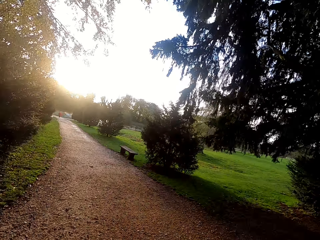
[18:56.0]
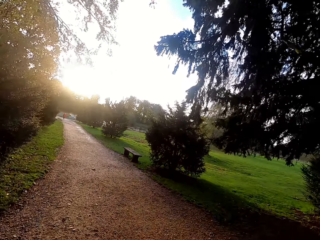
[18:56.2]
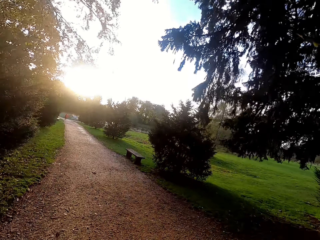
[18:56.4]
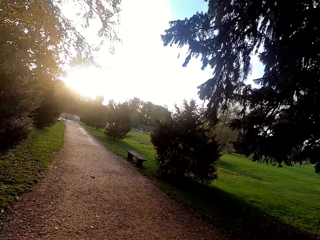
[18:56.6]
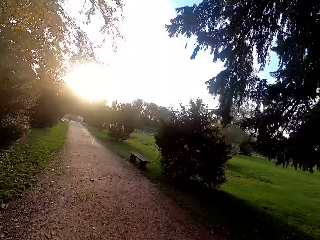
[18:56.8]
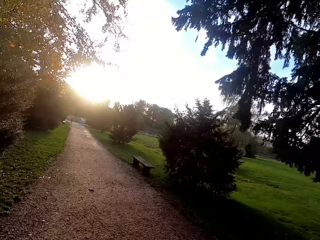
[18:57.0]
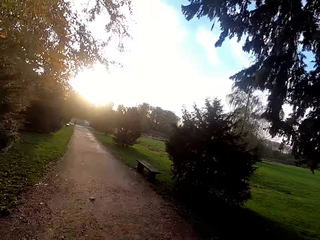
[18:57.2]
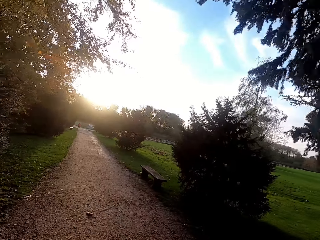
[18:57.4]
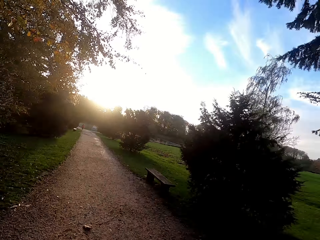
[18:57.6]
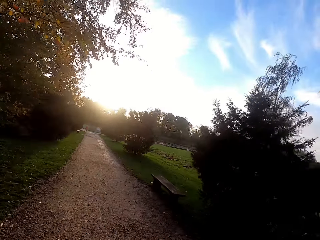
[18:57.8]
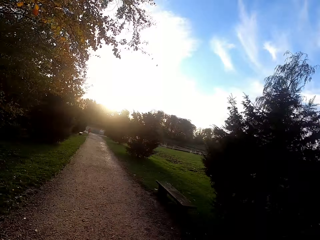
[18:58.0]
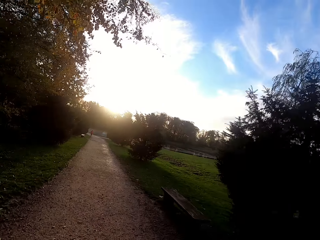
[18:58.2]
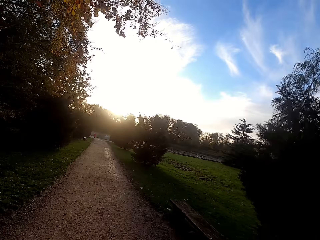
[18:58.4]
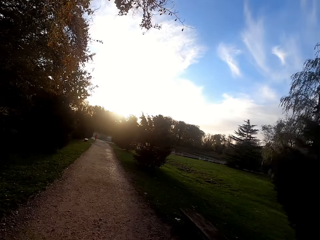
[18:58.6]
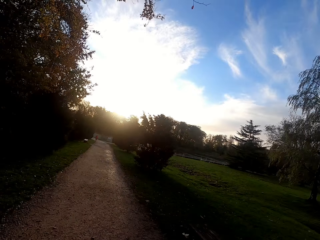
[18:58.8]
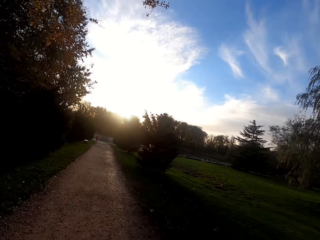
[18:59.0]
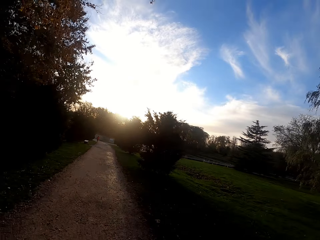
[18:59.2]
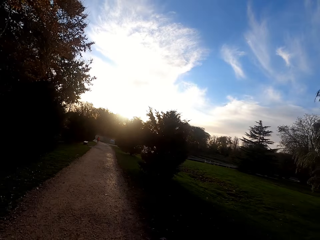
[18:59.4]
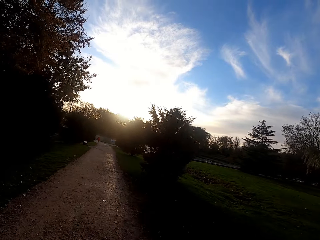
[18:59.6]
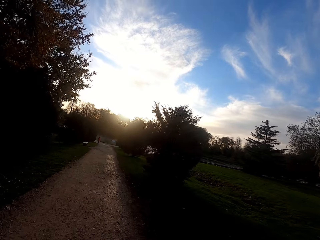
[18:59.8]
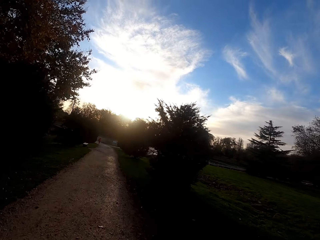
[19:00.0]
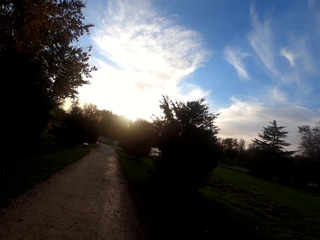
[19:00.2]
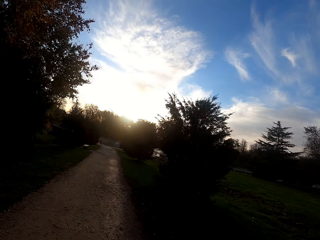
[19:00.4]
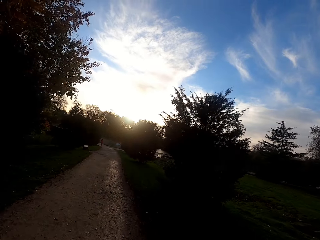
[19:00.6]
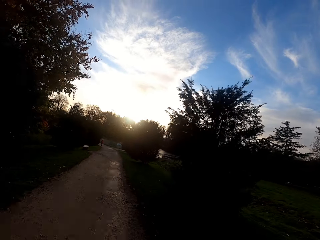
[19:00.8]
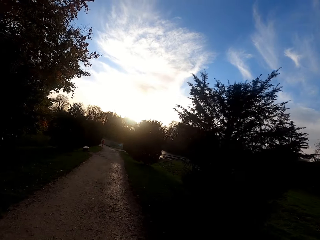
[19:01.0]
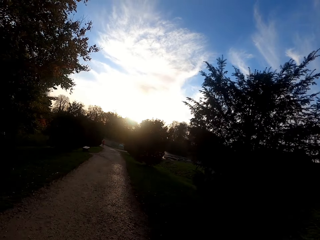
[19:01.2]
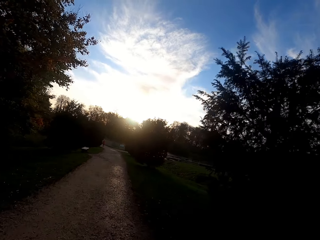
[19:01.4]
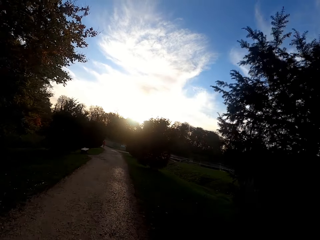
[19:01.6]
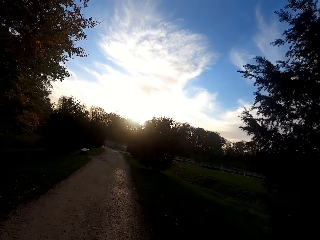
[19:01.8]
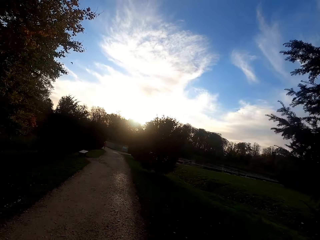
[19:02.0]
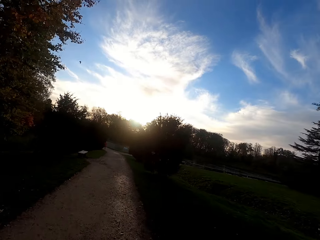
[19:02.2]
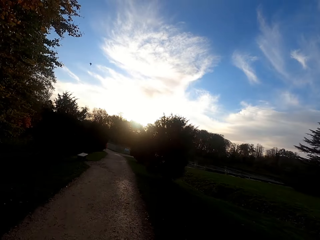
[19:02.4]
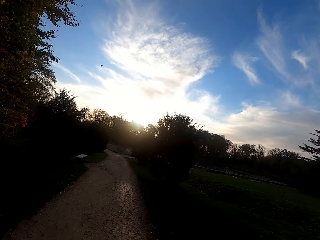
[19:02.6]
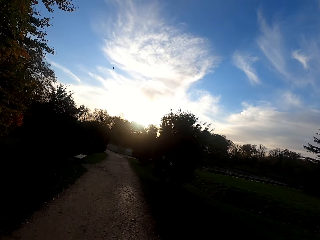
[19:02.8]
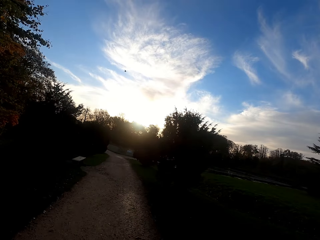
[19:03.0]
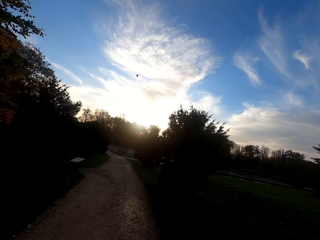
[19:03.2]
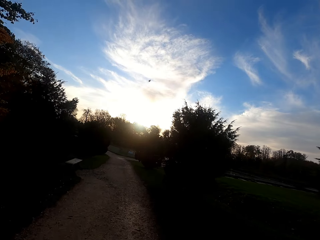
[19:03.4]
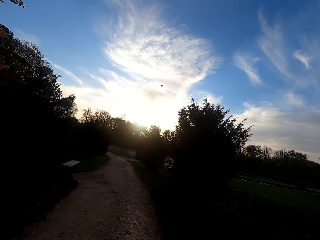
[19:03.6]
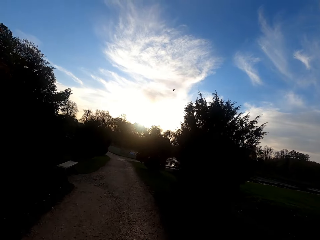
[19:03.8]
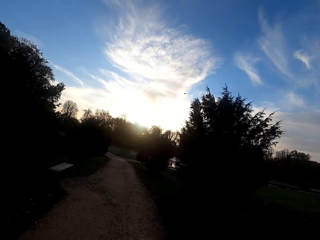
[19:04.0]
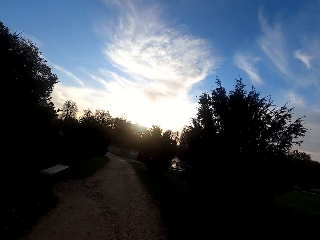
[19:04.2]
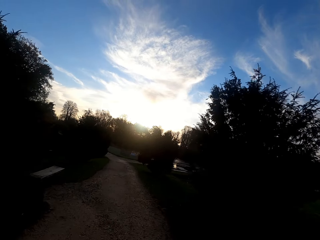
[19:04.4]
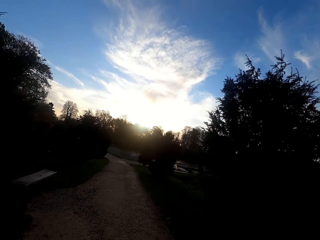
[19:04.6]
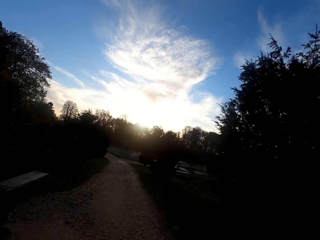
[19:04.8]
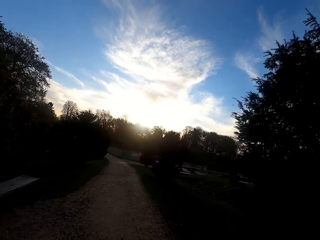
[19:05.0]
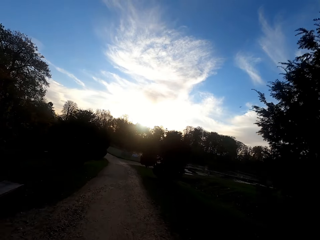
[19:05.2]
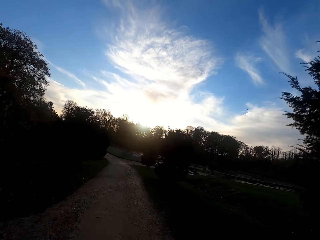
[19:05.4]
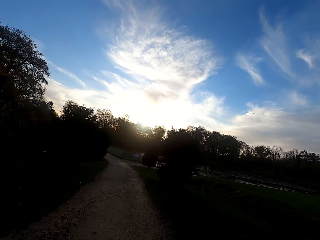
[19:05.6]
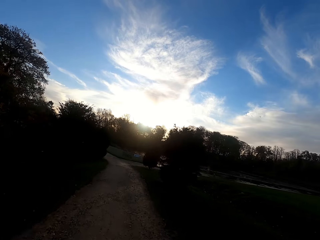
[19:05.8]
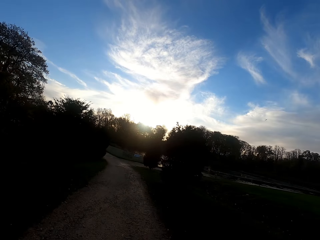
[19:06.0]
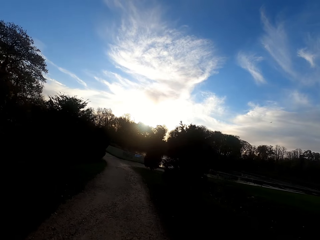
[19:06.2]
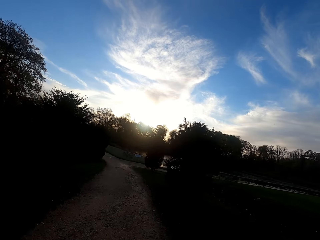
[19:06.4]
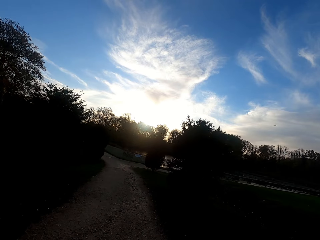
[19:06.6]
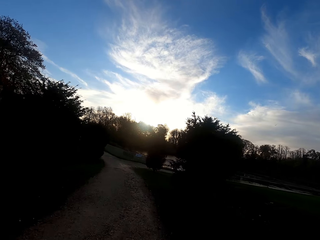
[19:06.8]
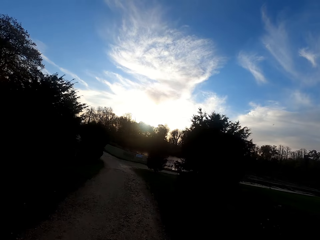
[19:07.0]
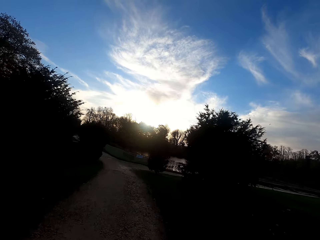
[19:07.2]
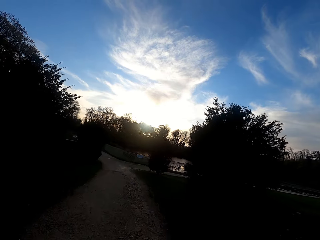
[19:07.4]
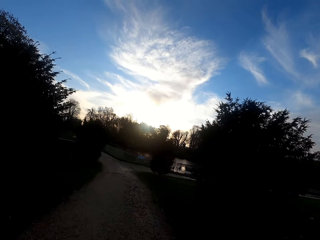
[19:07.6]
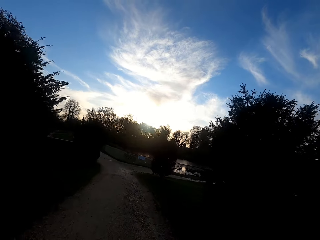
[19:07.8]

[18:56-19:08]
The camera wearer walks left. They jog forward along the road.

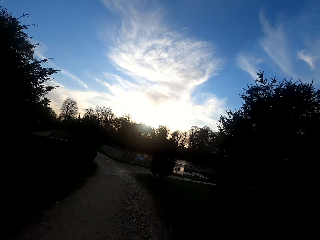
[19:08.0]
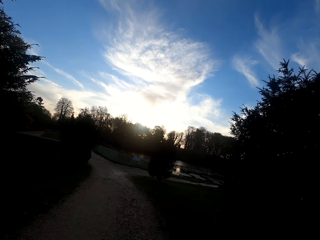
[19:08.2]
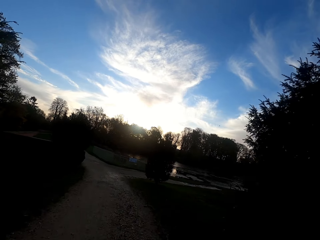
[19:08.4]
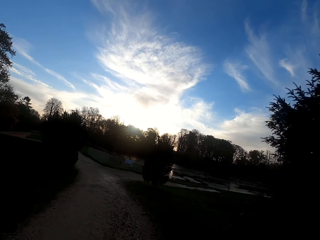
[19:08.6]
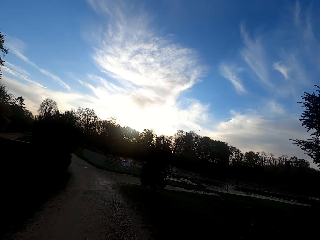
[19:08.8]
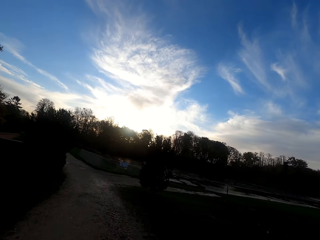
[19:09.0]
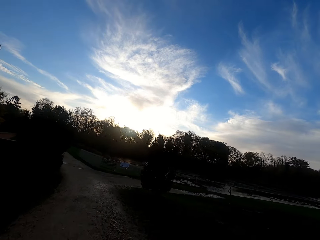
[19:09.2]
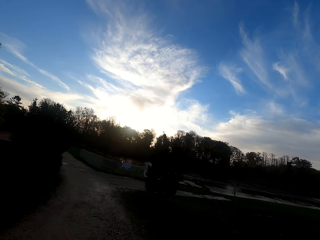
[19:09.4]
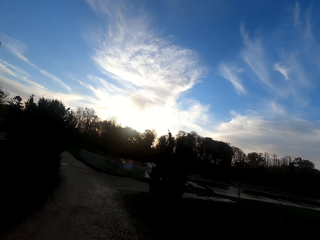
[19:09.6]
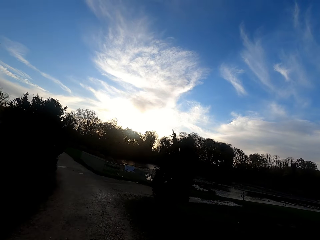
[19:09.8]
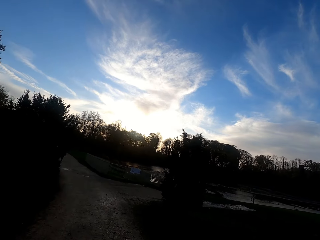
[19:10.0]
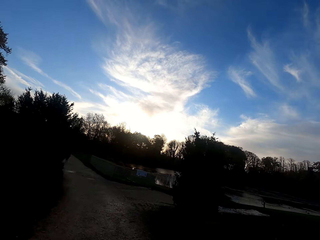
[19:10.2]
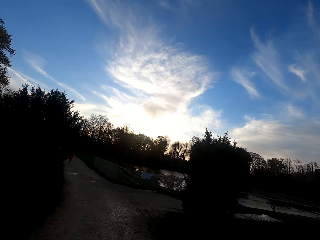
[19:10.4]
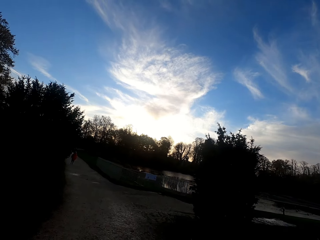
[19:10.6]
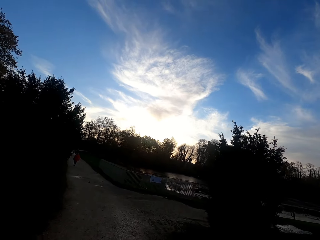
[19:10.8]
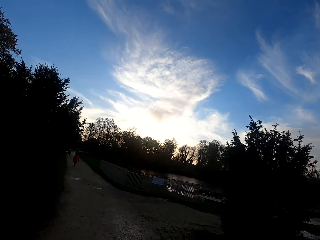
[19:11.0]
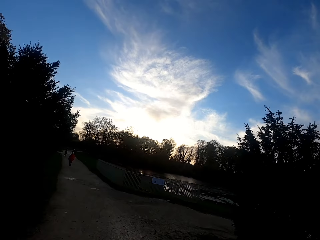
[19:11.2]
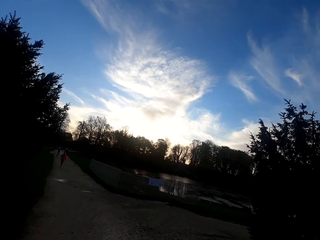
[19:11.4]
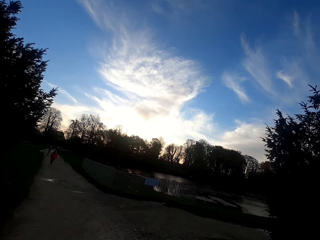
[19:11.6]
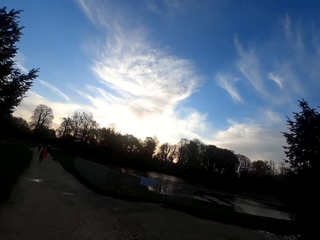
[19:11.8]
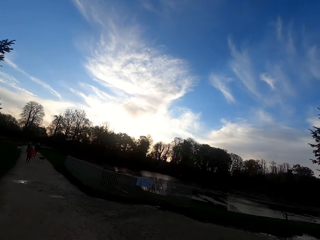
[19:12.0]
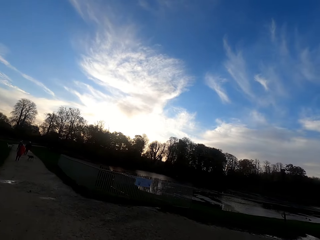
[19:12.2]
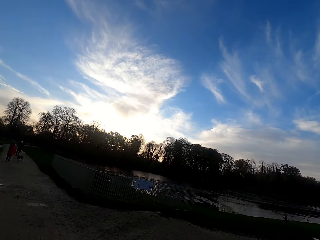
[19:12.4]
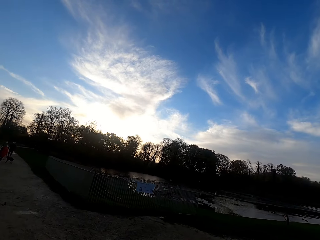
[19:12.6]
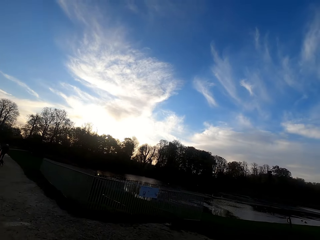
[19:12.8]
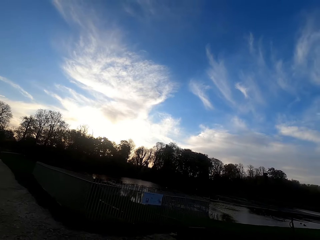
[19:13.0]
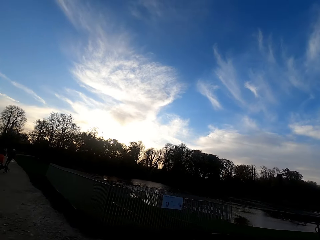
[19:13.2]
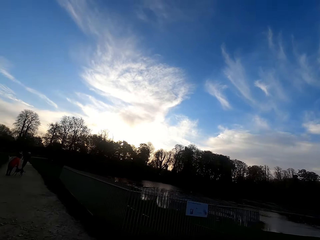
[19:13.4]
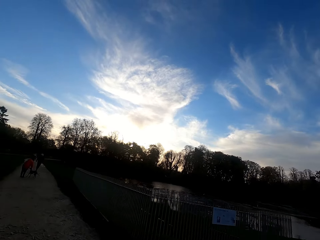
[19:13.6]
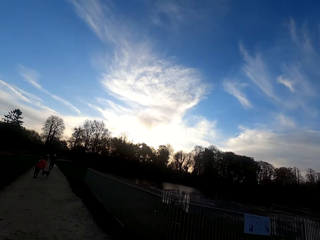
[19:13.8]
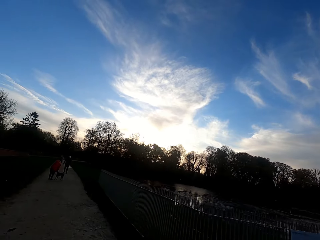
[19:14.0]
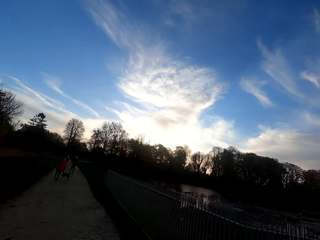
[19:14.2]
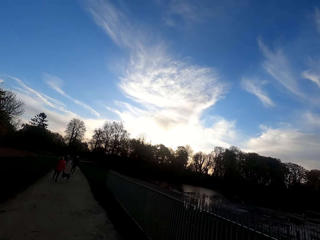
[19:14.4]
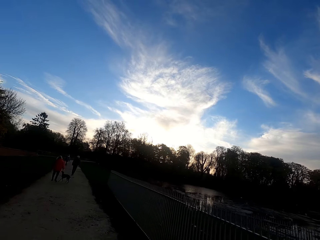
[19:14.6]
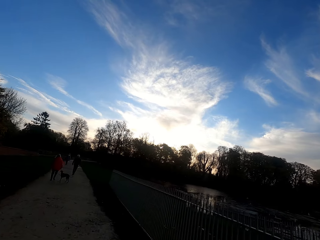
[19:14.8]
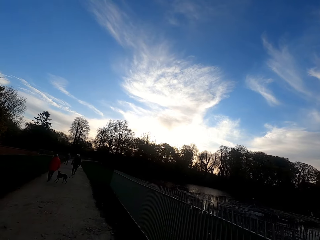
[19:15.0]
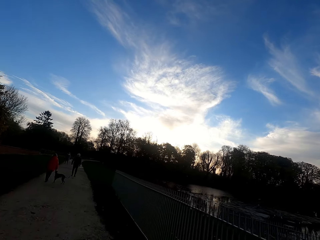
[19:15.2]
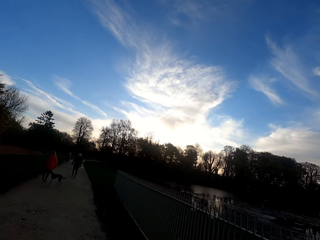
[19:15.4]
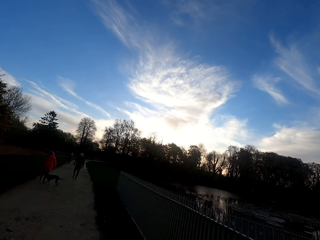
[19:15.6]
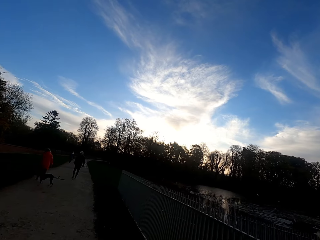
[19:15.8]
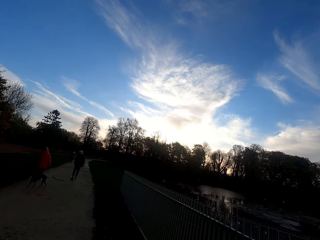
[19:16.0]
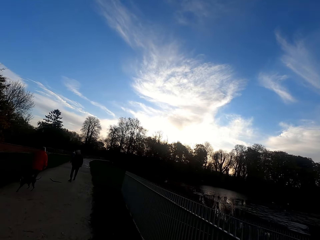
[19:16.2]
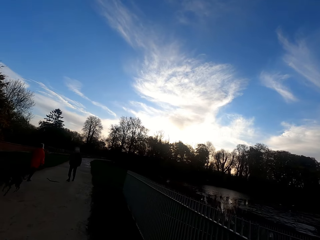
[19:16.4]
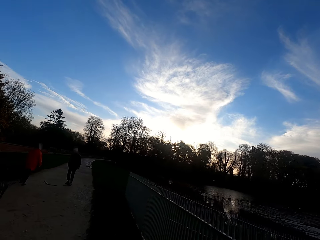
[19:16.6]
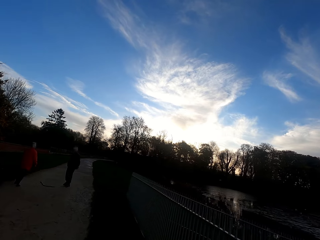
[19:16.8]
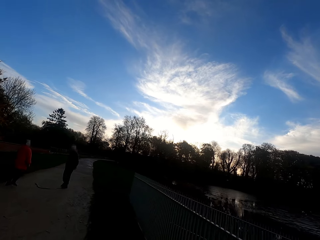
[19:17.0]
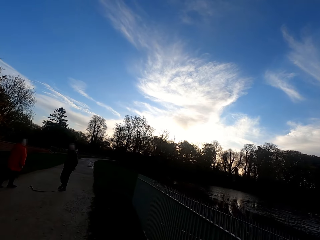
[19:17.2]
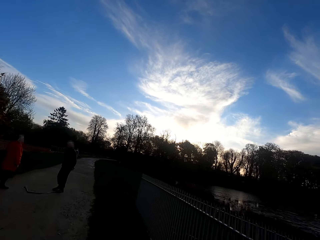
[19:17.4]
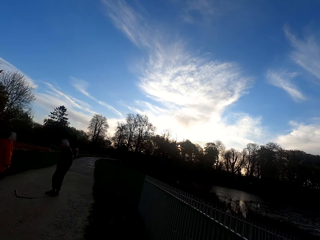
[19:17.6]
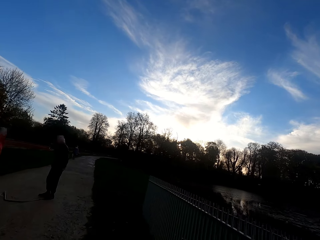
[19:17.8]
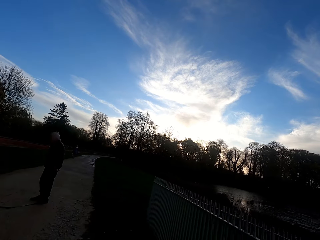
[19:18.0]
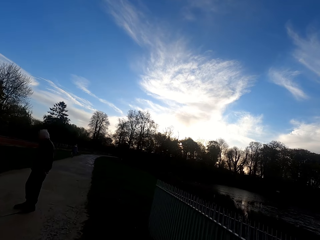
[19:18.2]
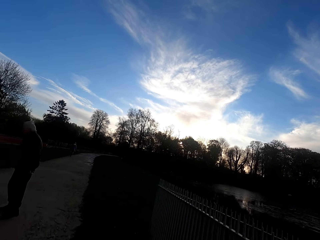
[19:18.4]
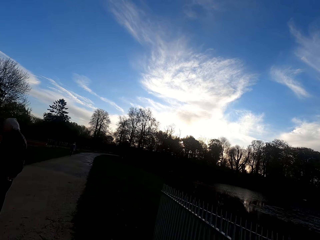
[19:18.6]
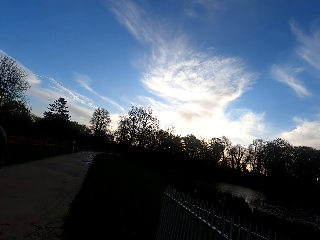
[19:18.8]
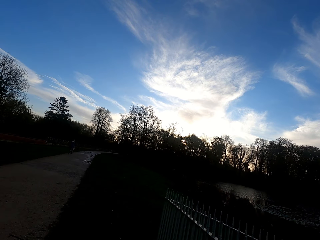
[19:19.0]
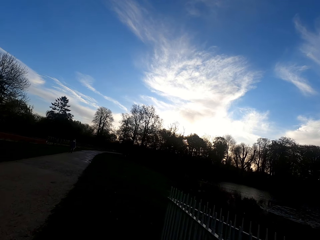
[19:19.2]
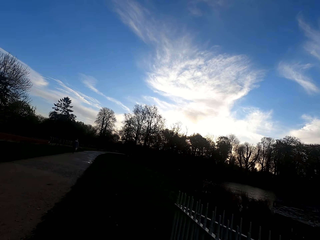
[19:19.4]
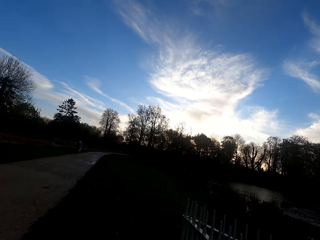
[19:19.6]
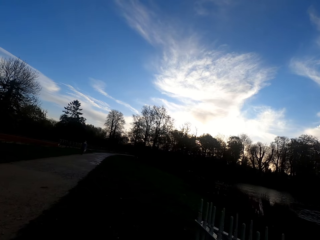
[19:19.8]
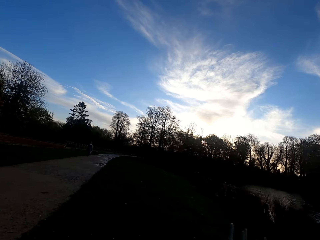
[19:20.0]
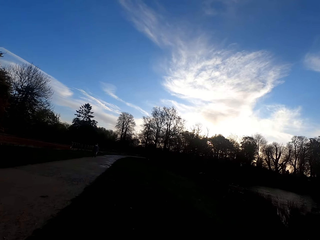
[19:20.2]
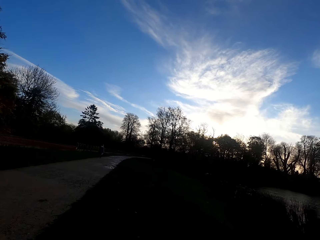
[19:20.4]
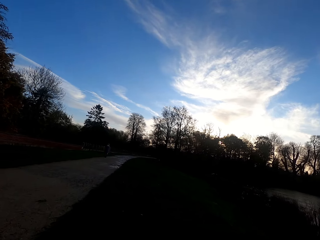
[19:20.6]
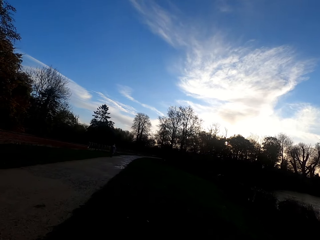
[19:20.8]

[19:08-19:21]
A person walks along the road. Another person walks along the road. The camera wearer runs rightwards. They run forwards.
